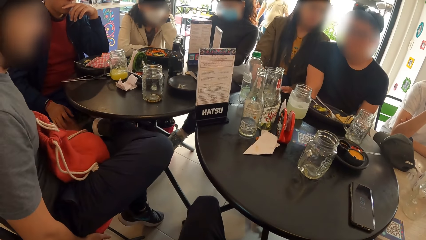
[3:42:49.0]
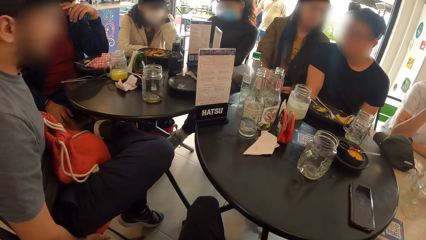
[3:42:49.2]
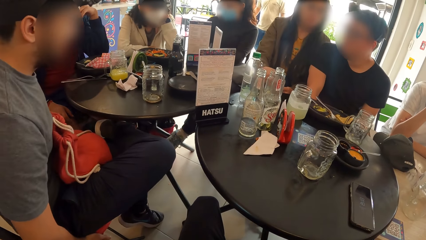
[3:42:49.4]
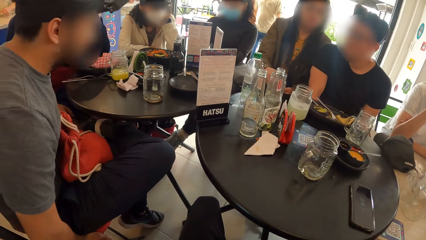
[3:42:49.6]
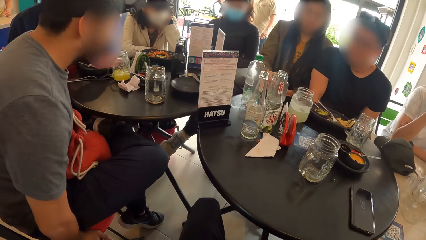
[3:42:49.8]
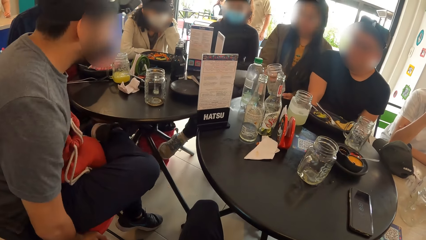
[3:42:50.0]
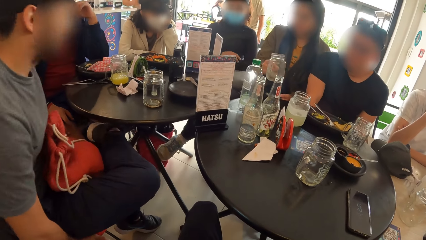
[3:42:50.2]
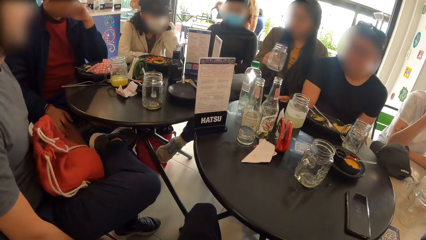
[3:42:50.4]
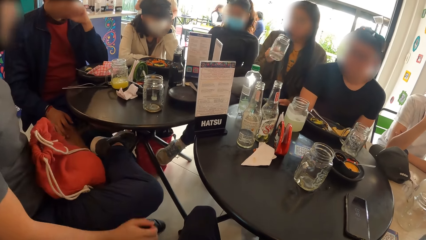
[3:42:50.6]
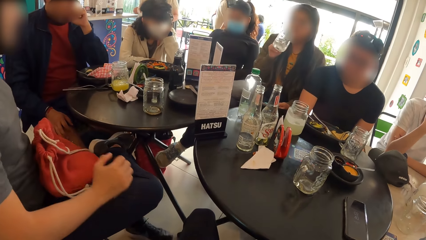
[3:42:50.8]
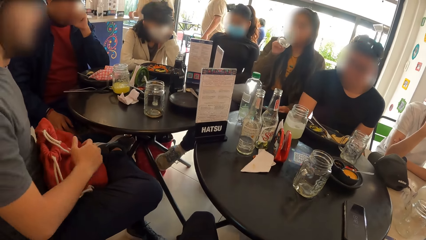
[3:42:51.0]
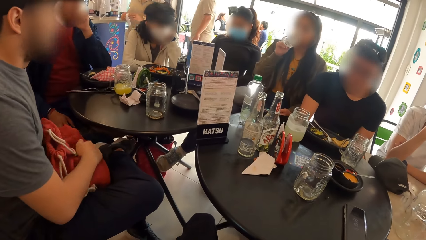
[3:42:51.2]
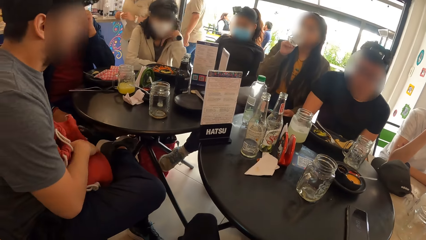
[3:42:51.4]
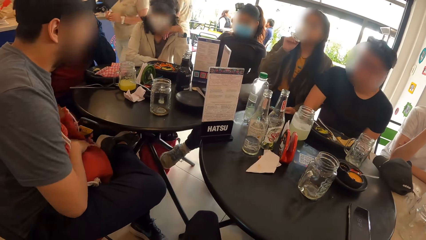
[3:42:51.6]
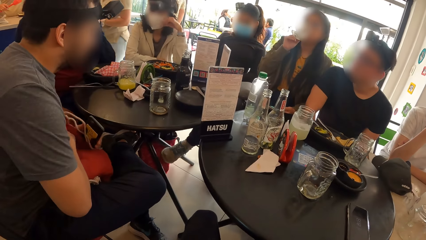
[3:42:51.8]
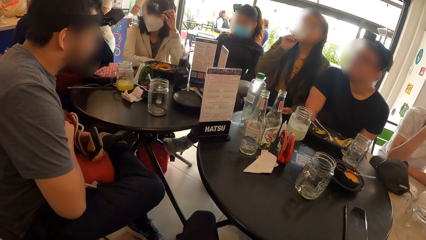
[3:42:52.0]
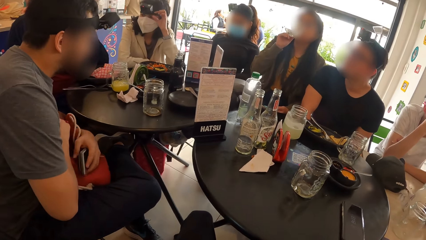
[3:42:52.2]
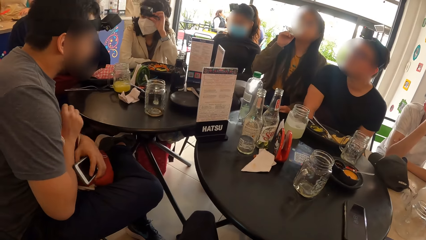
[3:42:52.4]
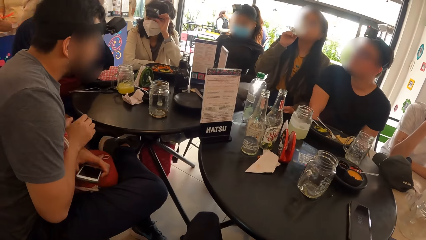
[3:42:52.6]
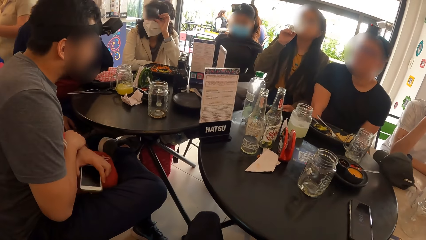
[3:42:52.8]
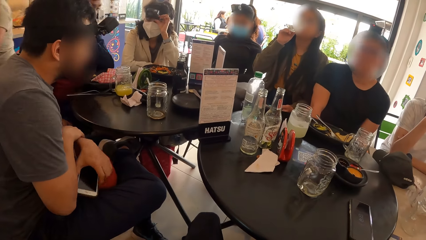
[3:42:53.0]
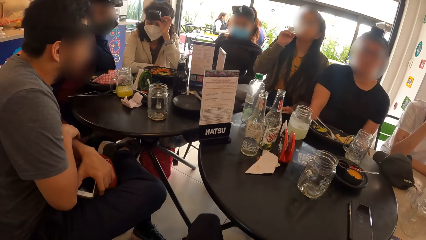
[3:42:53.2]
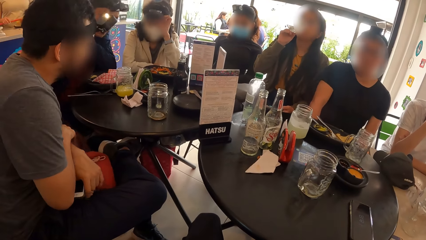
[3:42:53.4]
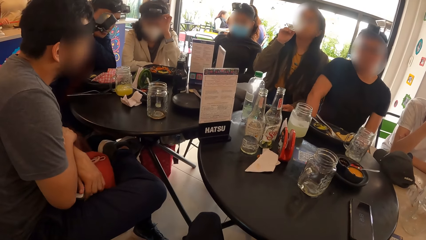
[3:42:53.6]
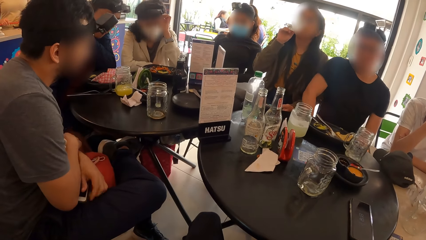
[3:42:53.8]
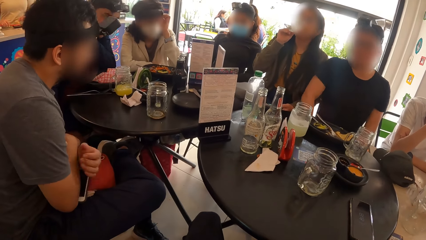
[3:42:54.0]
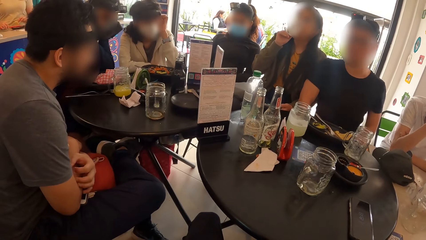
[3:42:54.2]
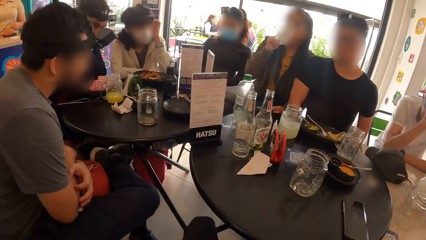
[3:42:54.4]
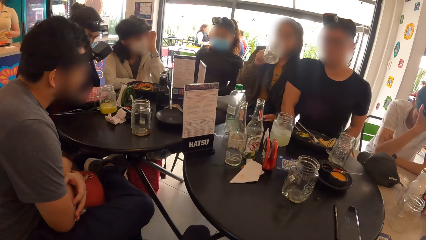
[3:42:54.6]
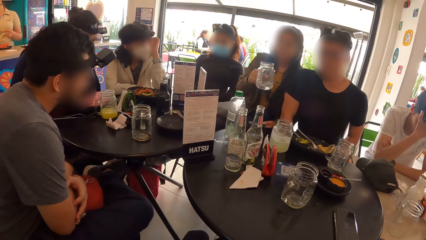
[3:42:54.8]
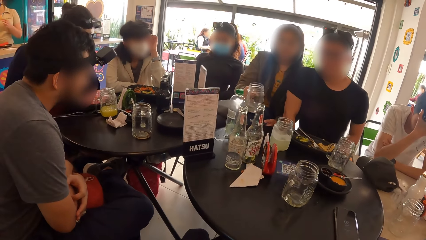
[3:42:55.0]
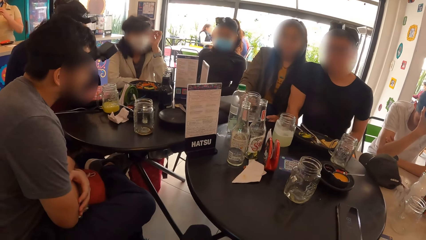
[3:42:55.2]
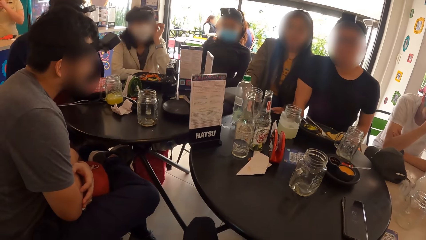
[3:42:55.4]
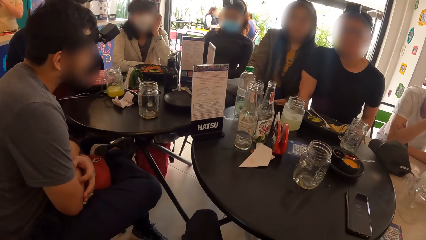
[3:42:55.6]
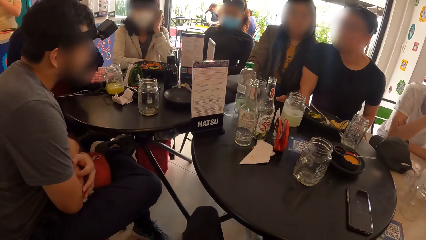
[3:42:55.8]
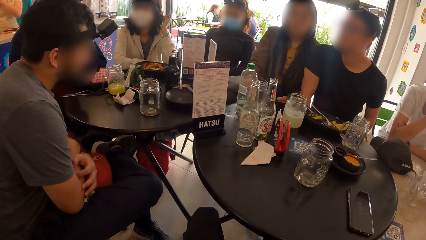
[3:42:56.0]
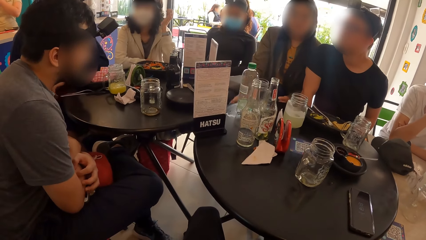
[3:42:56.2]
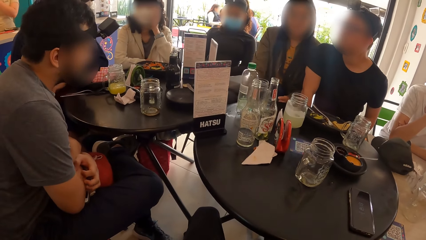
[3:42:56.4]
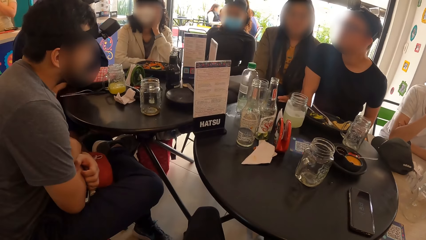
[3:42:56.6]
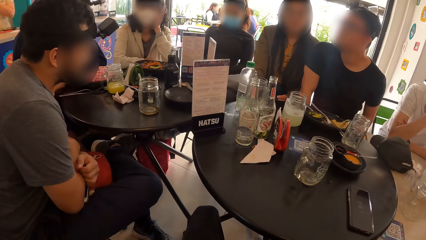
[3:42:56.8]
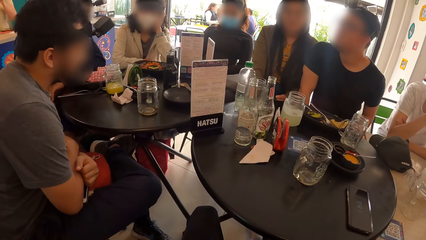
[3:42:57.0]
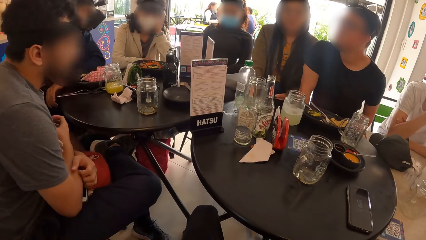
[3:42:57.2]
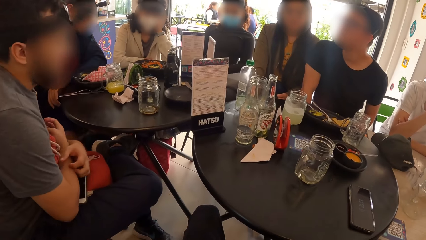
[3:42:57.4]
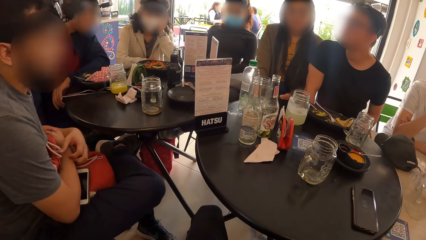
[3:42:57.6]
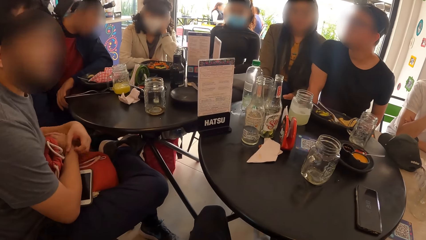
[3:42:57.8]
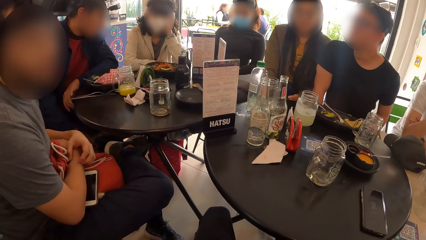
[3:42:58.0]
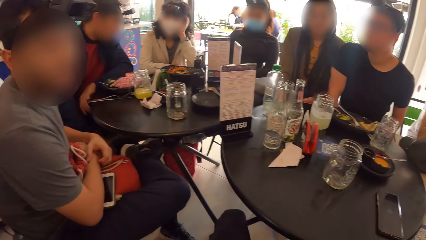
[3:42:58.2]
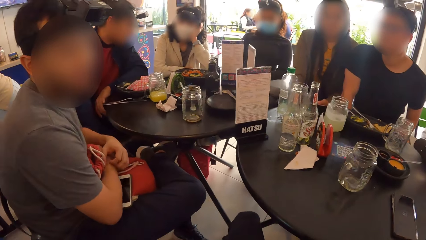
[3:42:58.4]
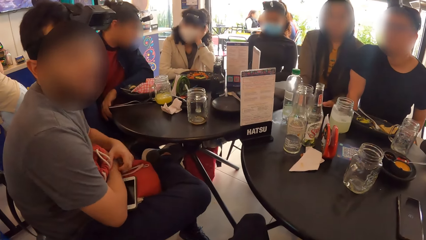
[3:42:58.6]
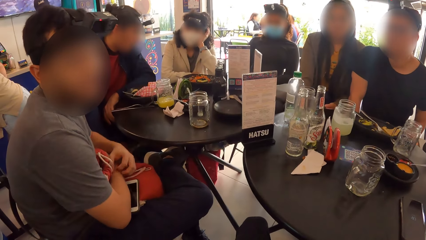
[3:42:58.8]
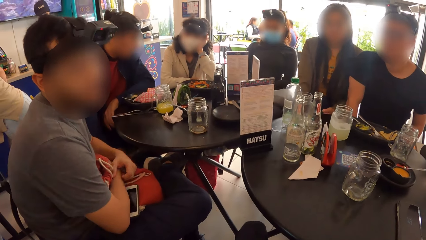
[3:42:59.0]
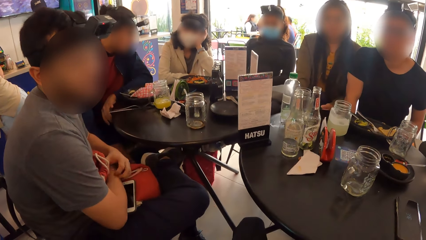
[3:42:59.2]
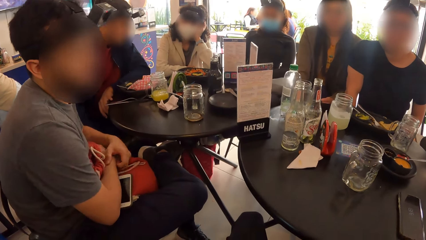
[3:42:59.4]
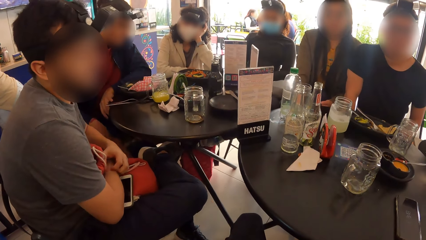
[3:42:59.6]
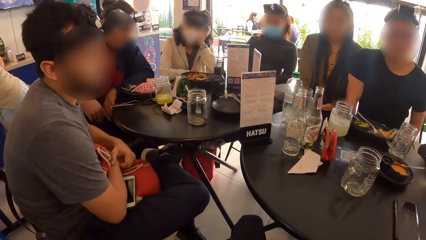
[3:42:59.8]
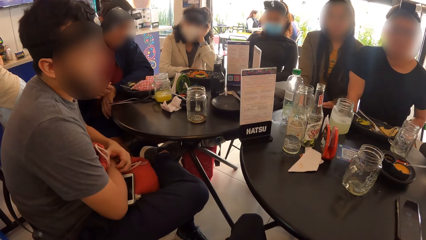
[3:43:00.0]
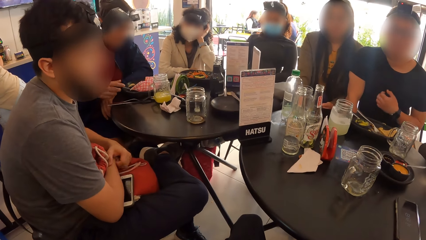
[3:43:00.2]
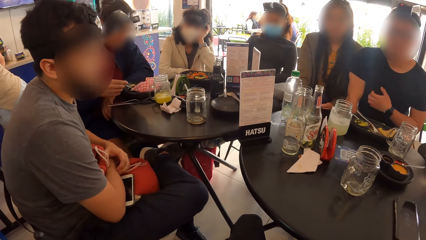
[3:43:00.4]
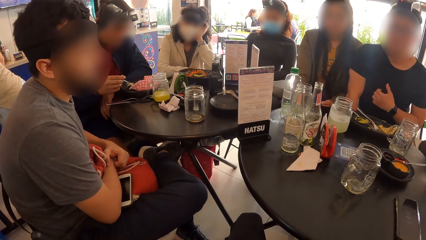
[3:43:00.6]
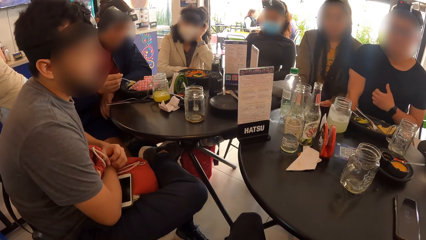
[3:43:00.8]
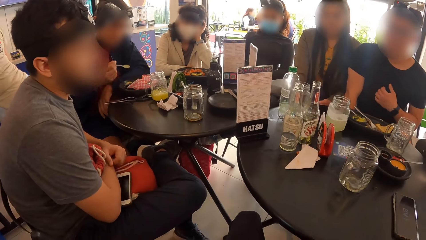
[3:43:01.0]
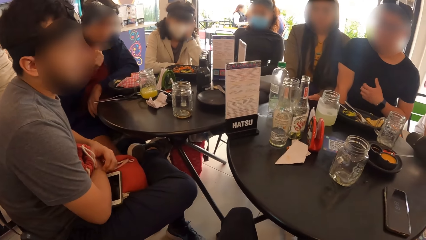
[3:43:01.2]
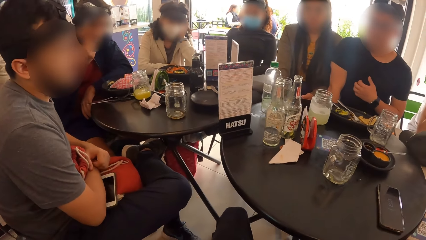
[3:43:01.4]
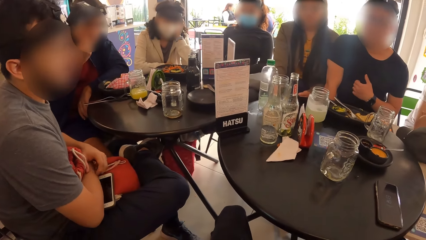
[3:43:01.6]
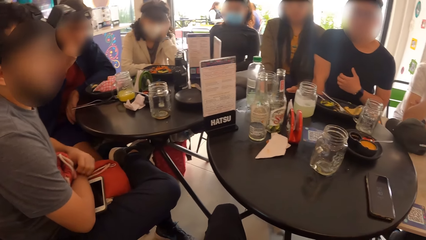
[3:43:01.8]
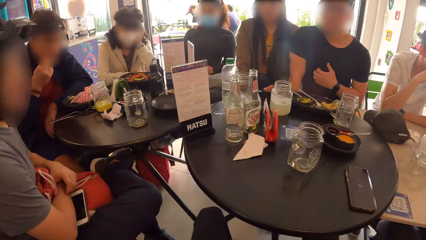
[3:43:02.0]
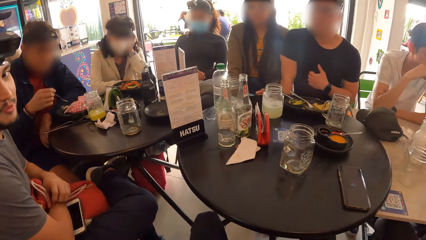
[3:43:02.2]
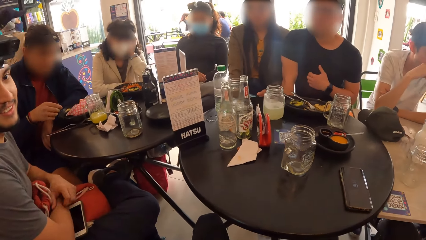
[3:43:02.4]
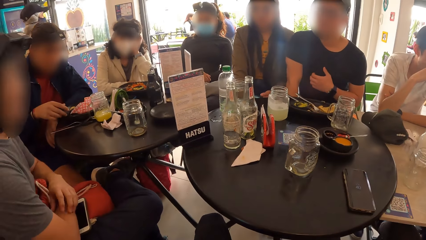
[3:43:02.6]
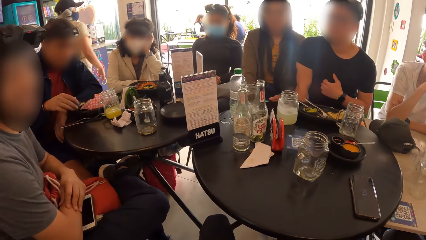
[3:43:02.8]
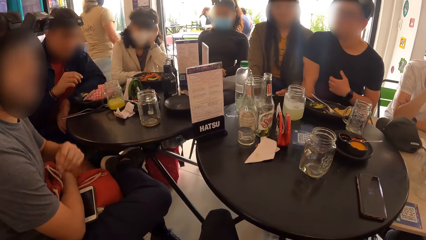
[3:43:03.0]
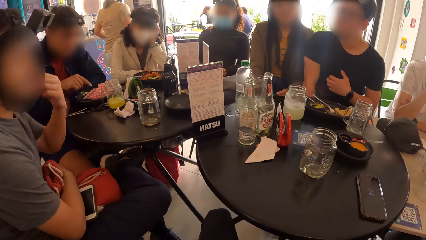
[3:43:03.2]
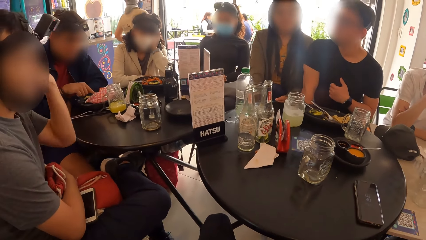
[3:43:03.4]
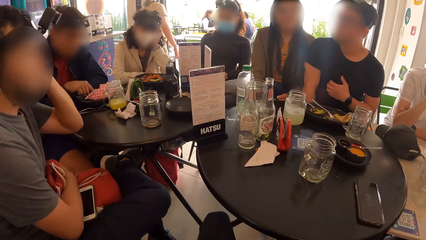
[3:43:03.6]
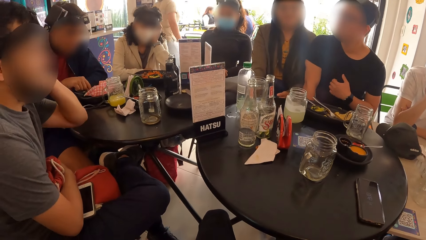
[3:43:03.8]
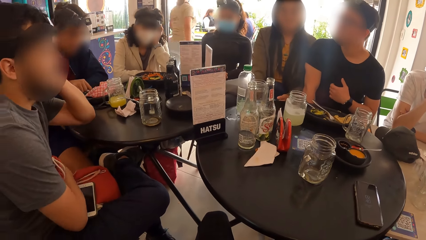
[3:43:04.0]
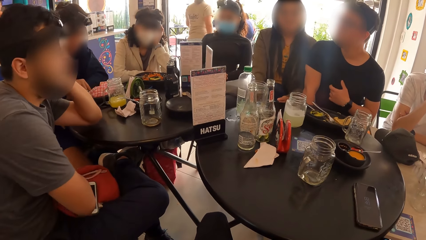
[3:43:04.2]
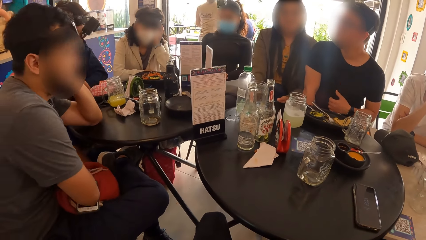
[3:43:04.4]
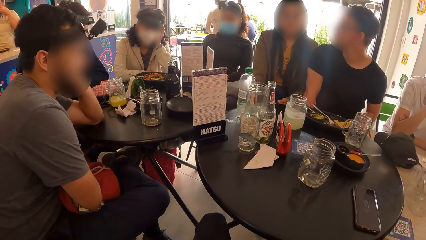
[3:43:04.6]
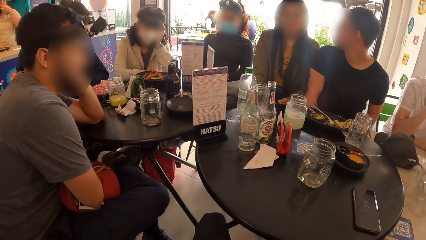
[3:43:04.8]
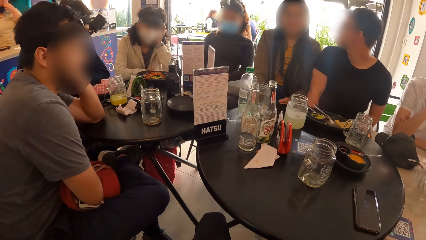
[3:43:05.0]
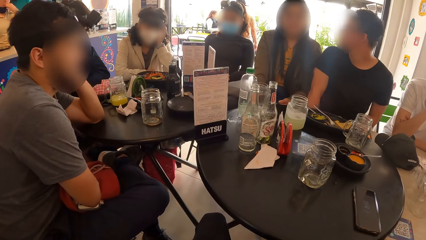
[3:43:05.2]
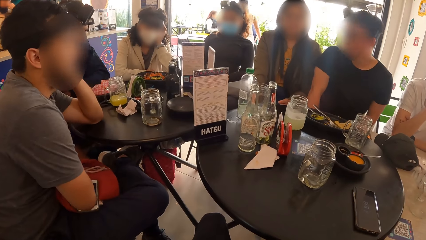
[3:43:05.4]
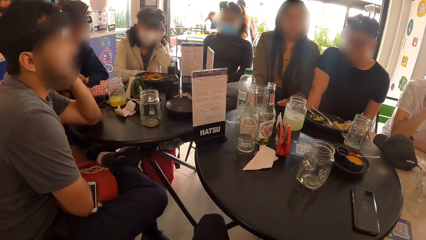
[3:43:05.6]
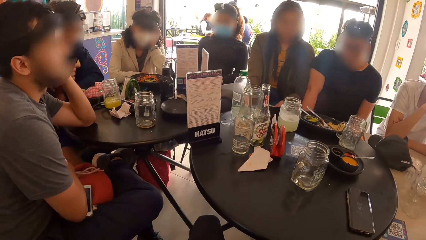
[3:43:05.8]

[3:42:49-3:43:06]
The woman picks the jar of beer from the table with her right hand. The woman drinks from the jar of beer in her right hand. The woman drops the jar of beer on the table with her right hand.
